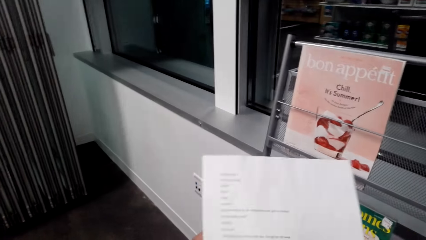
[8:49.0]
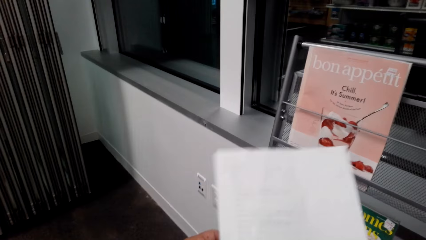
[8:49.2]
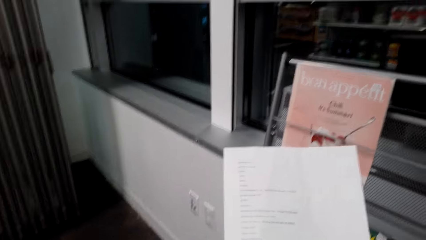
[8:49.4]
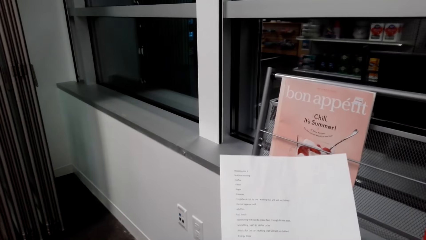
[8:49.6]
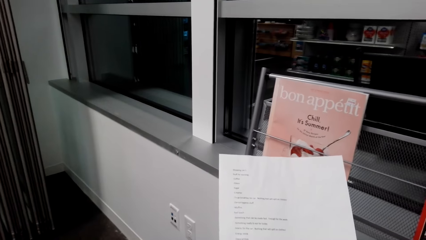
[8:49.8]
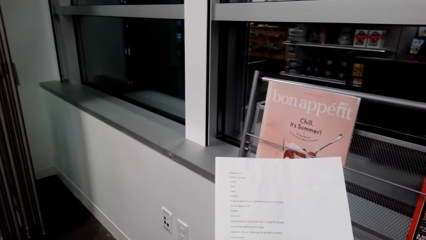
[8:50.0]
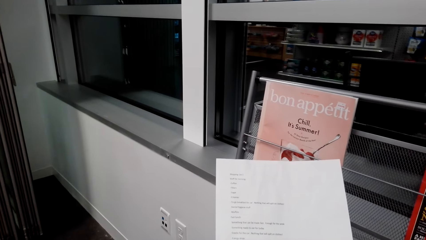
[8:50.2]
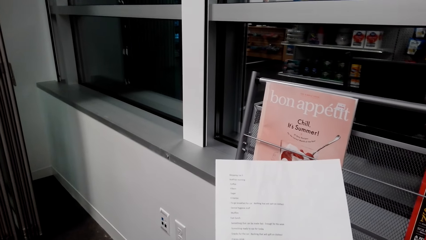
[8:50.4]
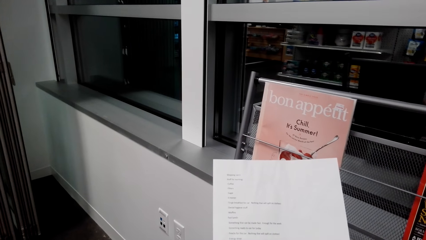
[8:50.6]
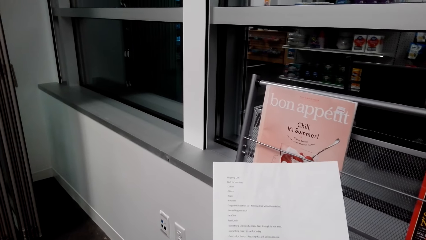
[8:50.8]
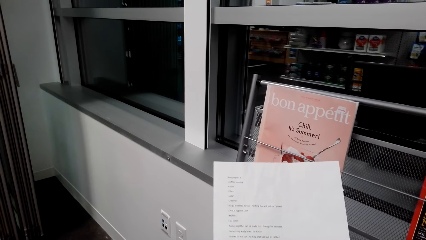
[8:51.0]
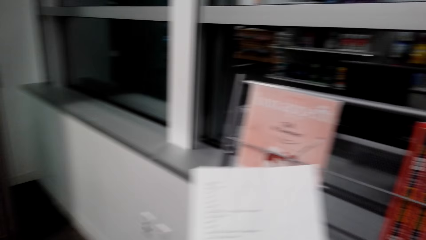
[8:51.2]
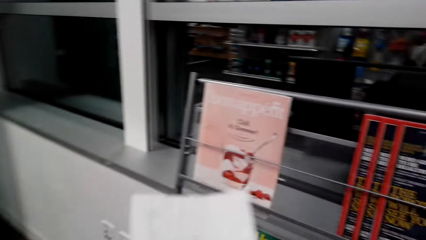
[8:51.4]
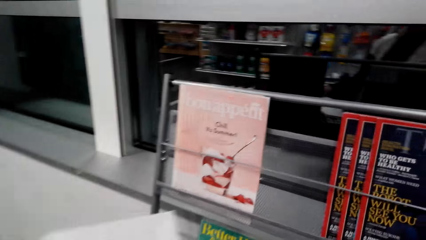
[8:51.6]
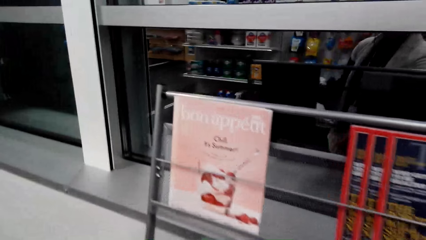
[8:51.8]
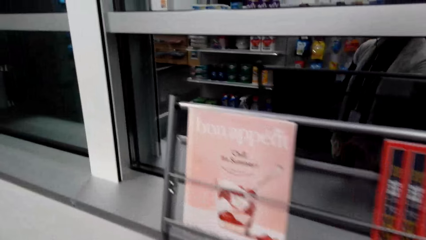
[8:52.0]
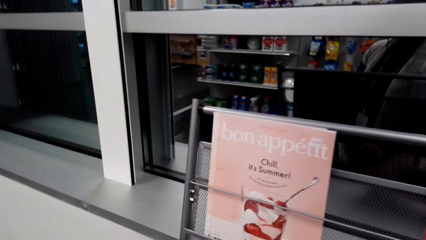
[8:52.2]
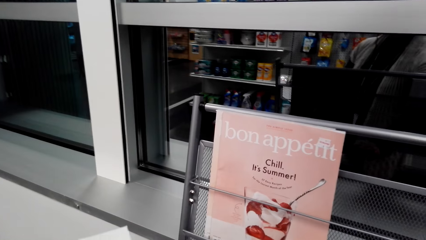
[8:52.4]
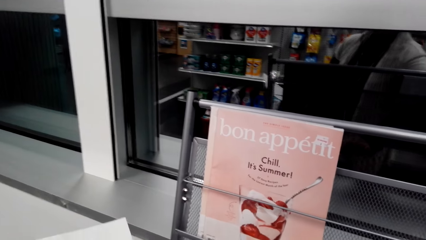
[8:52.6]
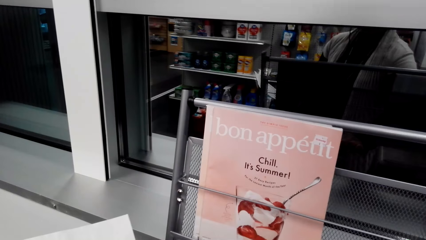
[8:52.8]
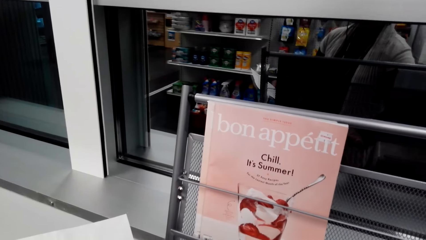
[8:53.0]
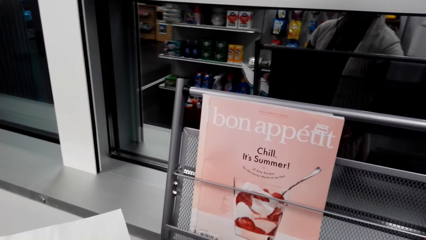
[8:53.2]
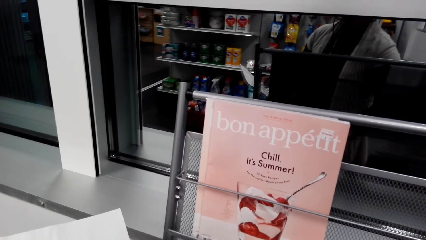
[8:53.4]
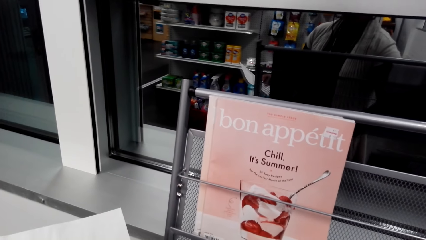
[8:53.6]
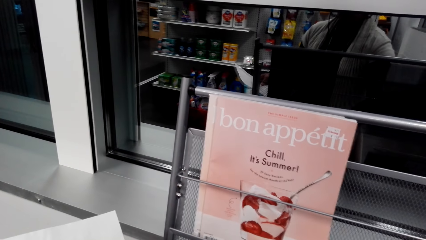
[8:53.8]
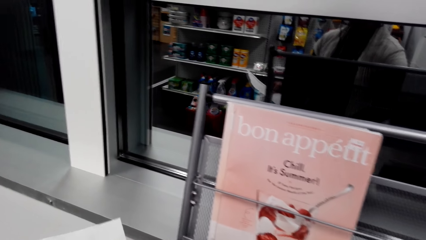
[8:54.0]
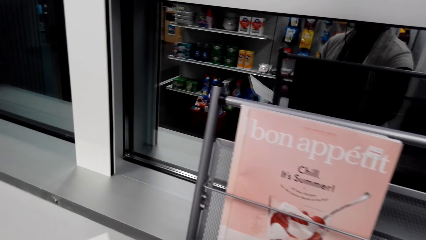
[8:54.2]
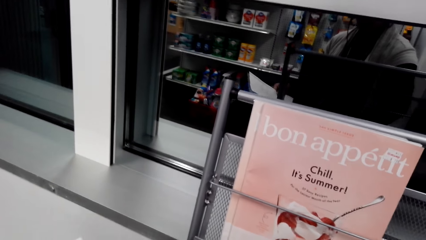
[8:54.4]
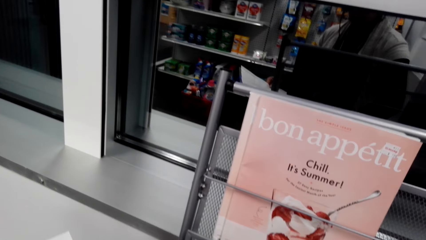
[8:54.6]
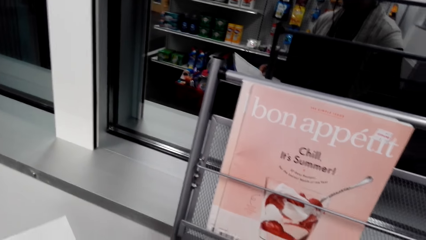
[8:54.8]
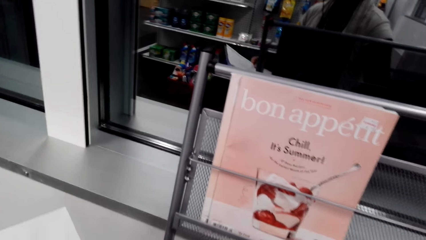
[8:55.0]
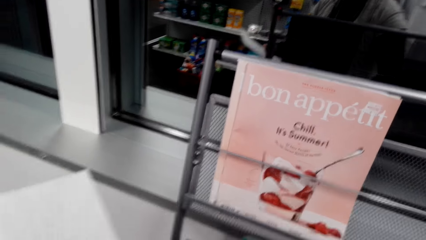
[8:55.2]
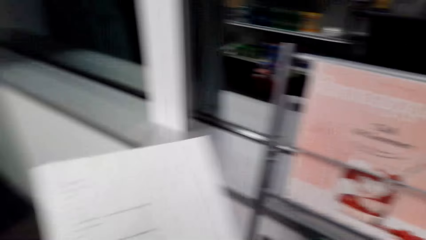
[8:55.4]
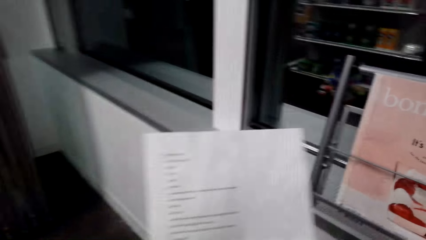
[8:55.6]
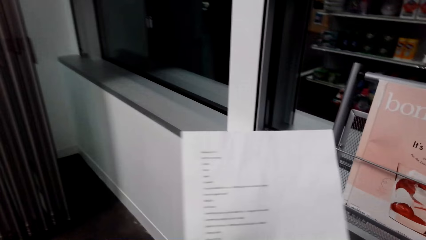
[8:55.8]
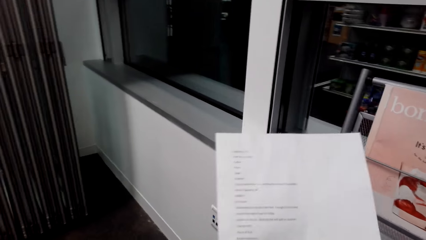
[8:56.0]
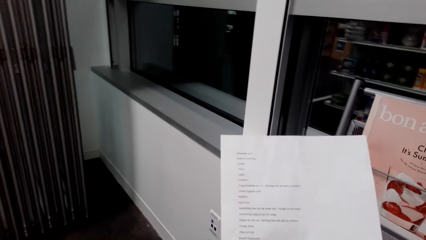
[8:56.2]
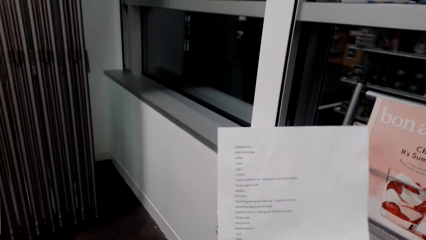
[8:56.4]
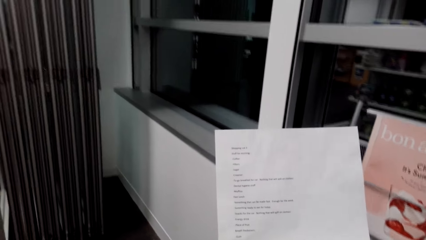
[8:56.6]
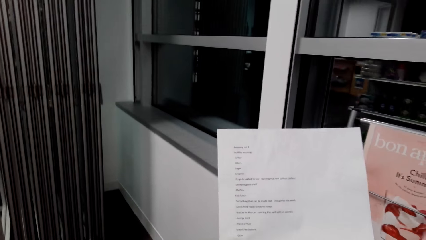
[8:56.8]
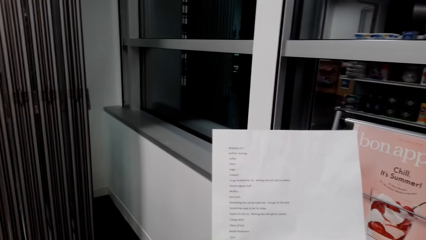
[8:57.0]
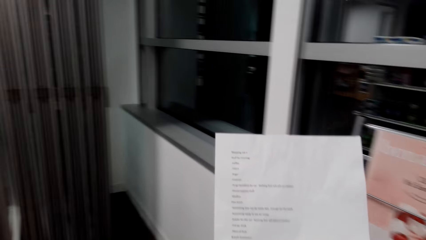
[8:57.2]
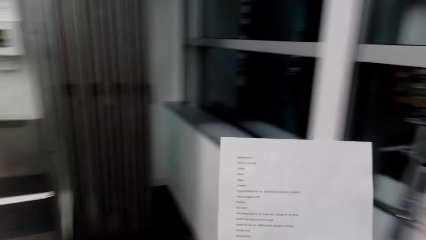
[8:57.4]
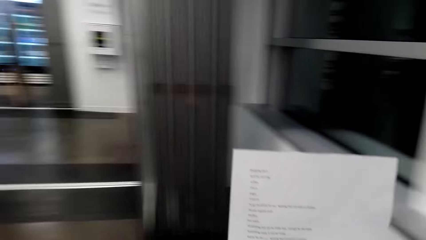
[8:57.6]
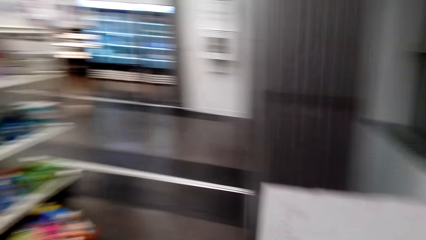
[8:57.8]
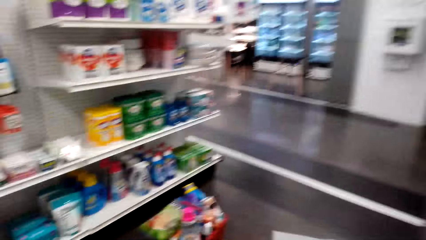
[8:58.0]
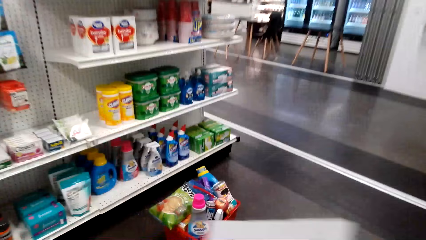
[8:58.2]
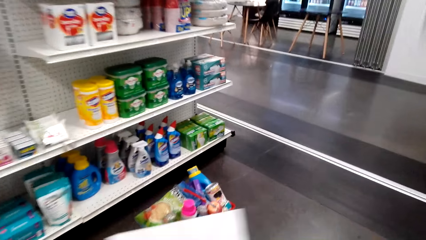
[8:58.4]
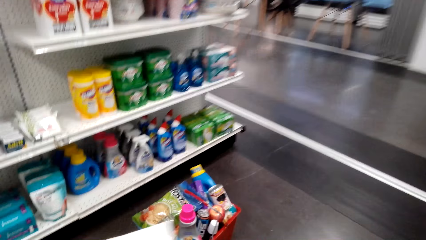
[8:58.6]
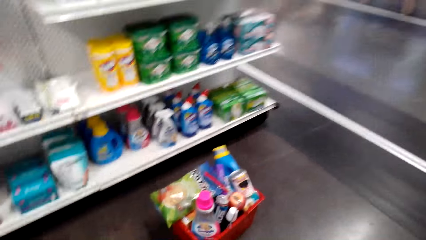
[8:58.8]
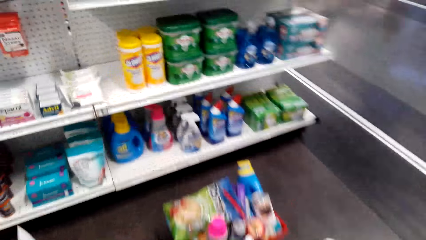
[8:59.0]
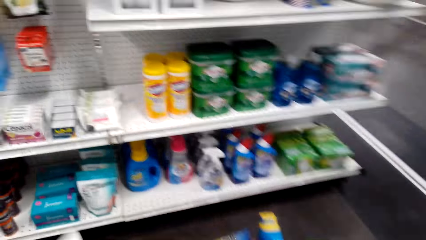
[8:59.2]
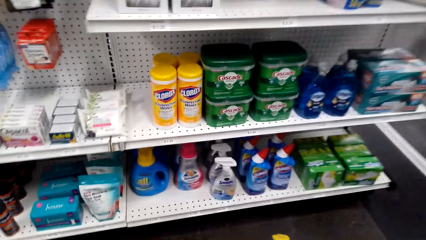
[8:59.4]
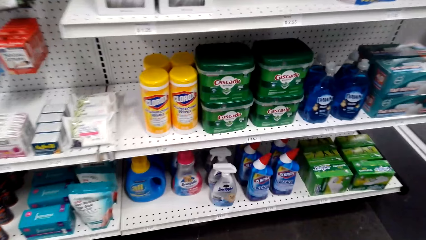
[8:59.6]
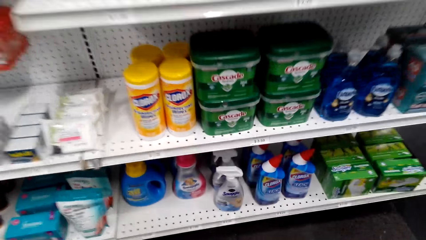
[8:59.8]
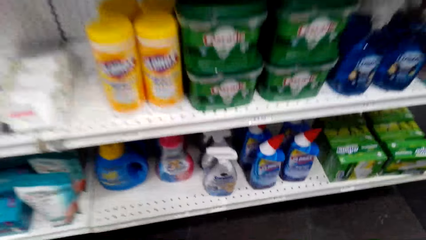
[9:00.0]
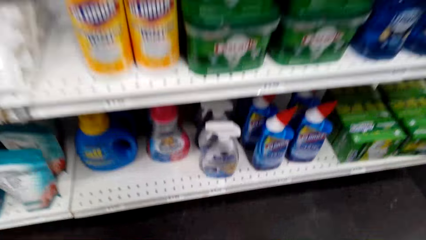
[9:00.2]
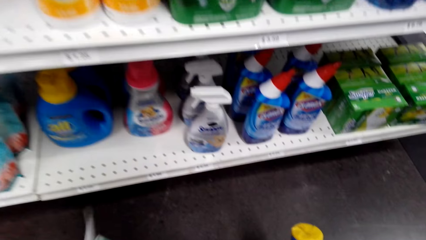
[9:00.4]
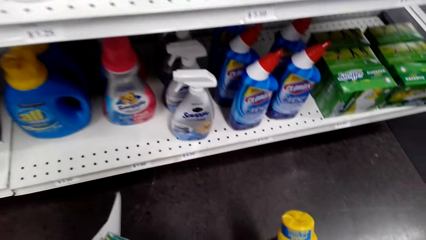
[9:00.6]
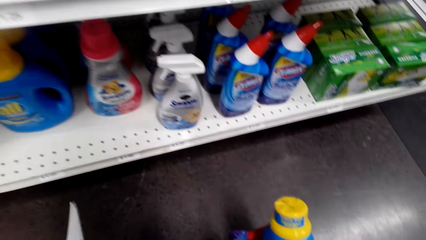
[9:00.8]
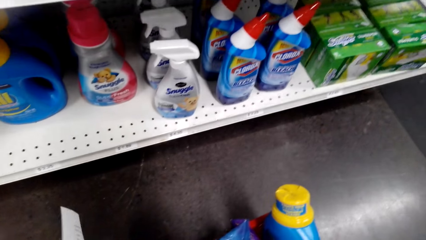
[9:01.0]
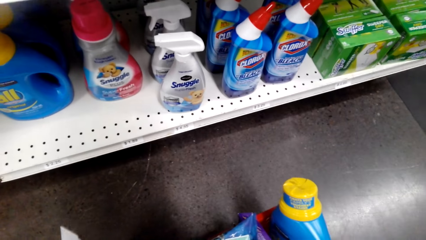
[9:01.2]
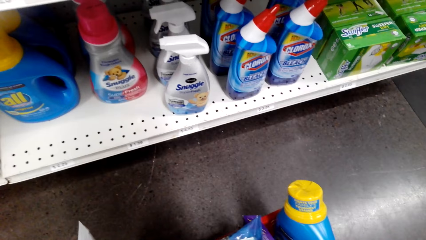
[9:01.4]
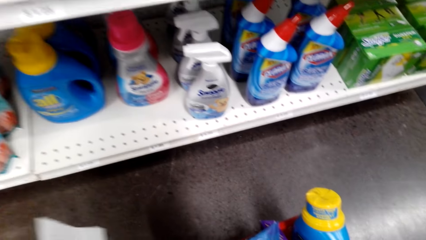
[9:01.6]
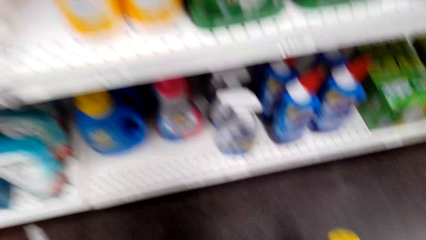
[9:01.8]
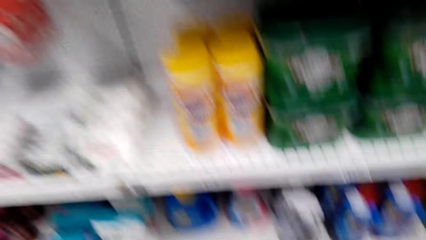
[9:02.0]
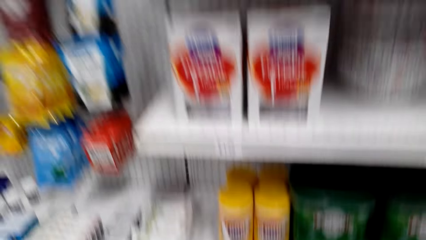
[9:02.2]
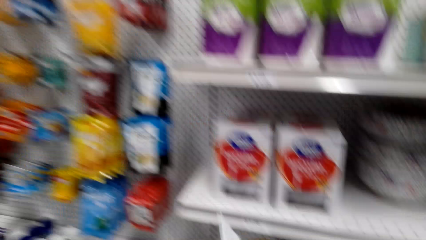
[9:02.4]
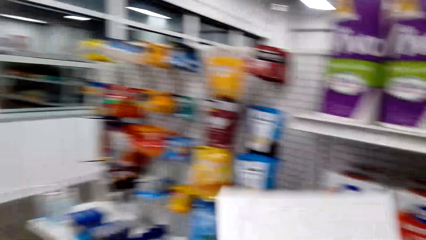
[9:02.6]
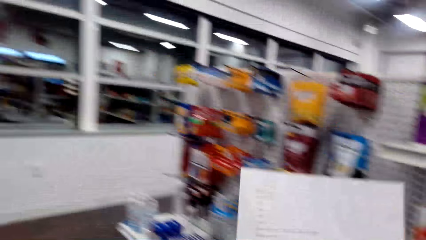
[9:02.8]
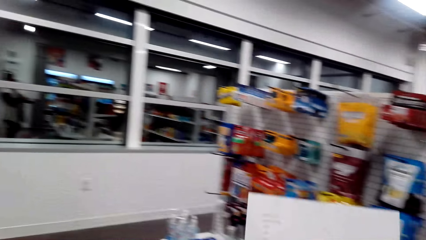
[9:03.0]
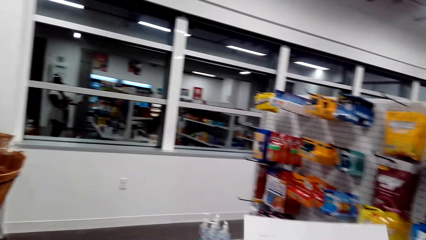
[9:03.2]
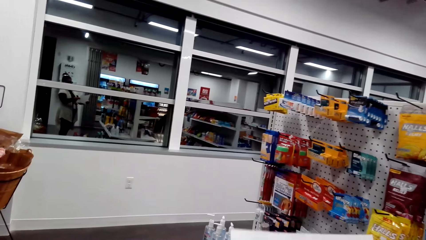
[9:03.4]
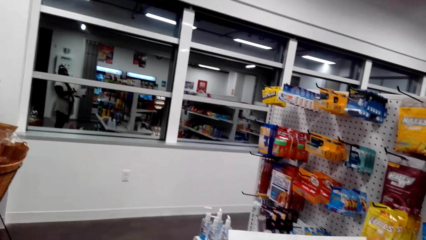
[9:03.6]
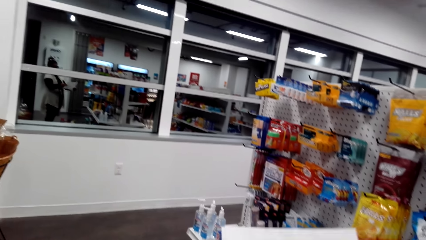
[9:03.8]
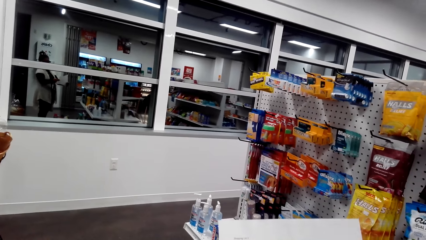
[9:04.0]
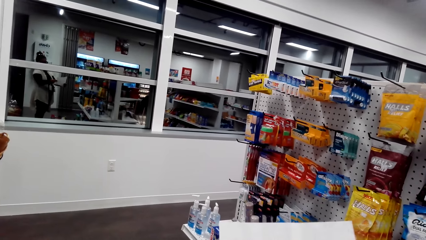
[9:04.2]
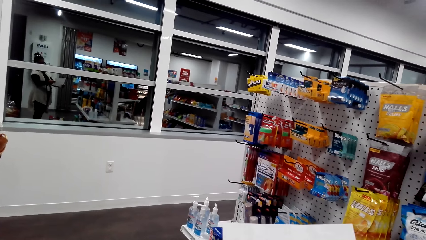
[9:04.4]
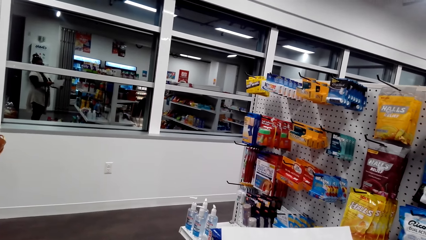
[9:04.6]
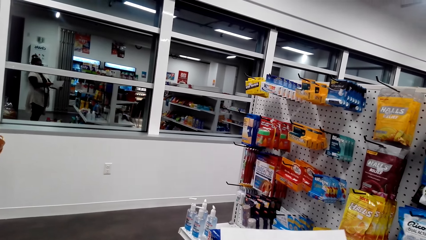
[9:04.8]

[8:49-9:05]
The camera wearer lifts the paper and reads the shopping list. They pick a magazine. They look around. They put the magazine in the shopping bucket. They read the shopping list.
